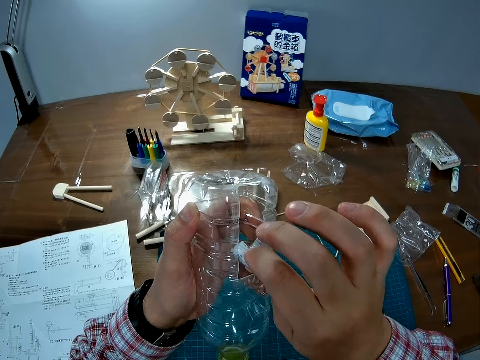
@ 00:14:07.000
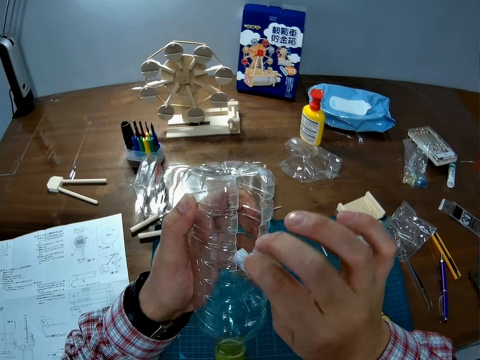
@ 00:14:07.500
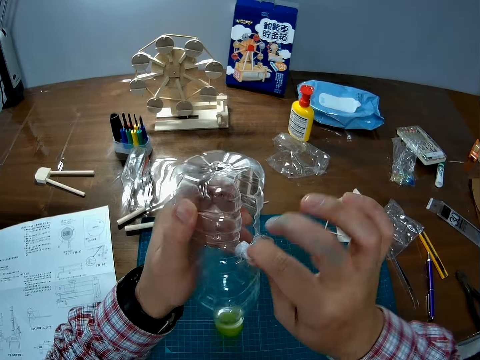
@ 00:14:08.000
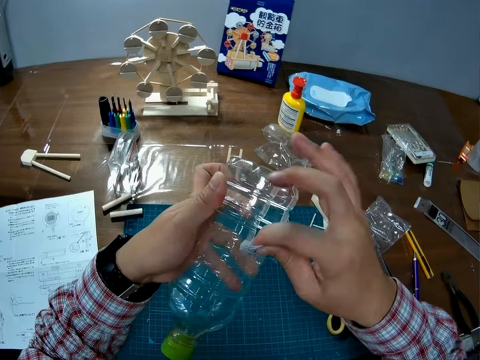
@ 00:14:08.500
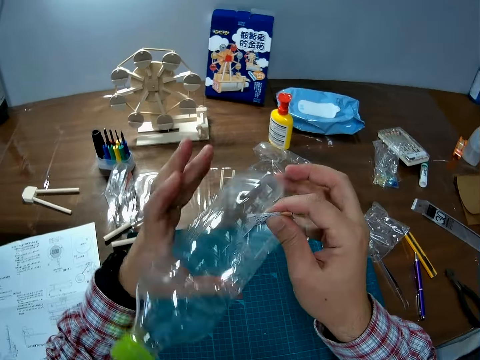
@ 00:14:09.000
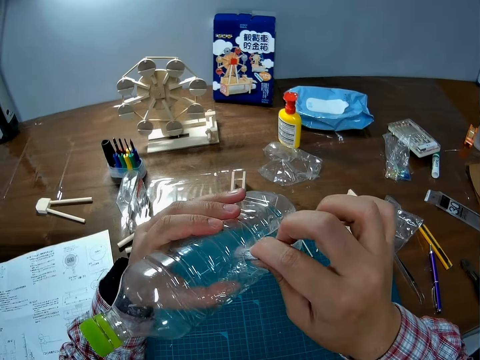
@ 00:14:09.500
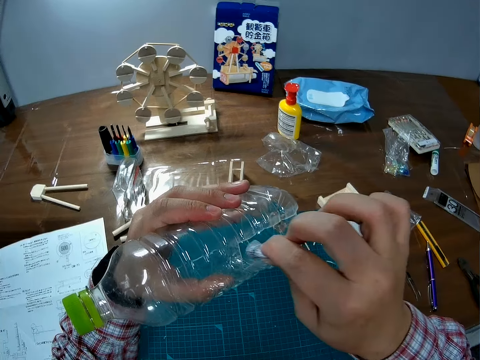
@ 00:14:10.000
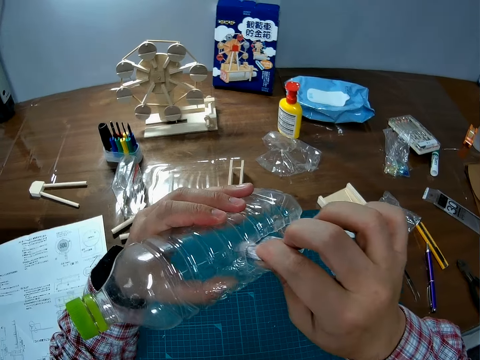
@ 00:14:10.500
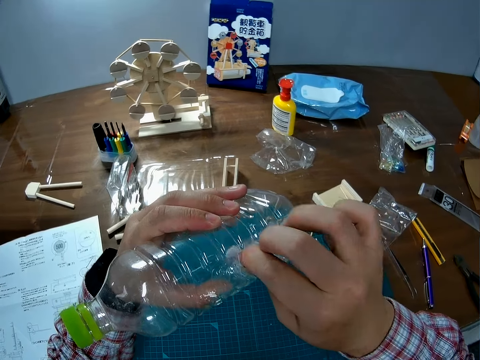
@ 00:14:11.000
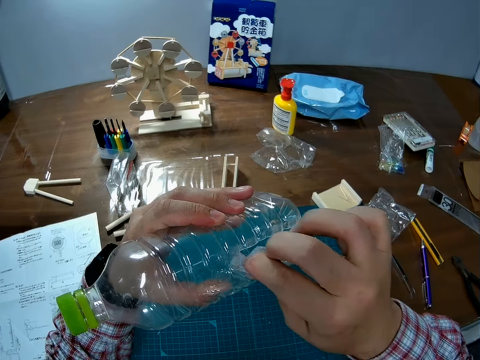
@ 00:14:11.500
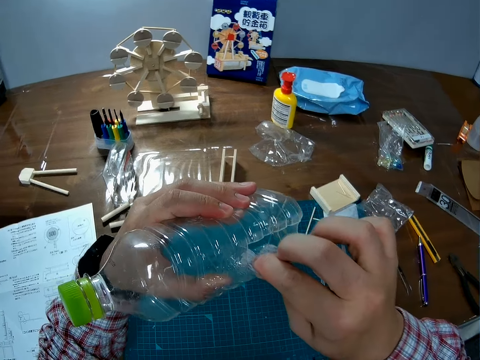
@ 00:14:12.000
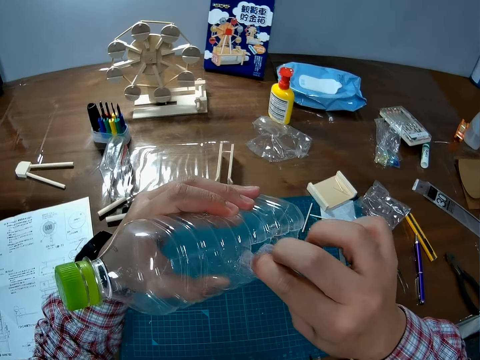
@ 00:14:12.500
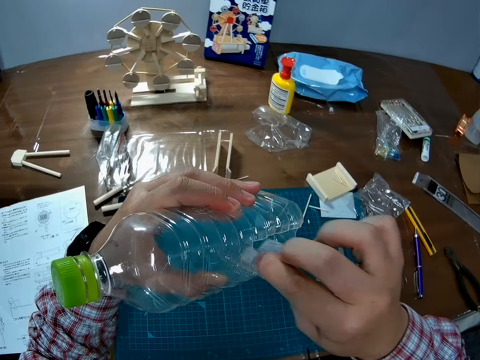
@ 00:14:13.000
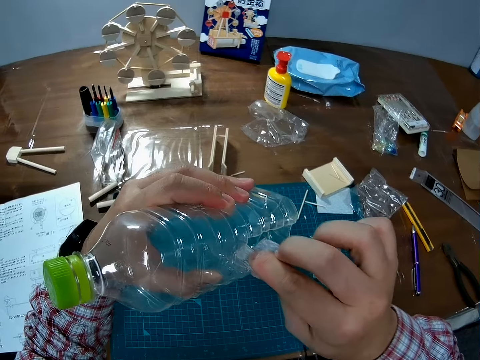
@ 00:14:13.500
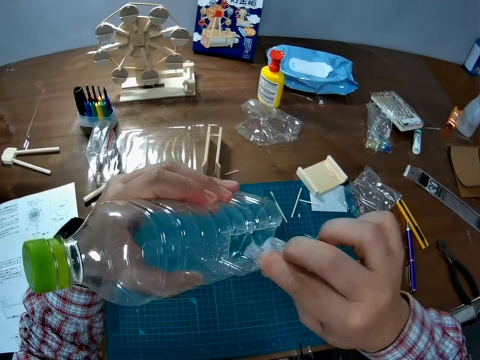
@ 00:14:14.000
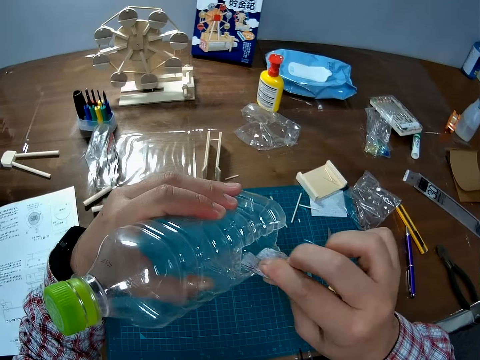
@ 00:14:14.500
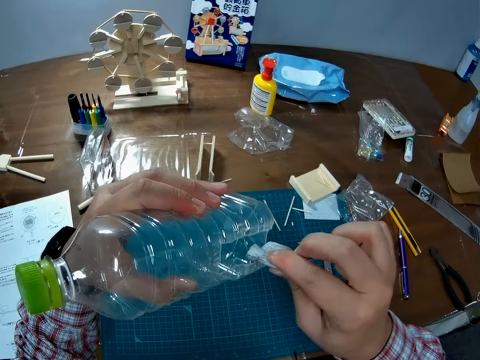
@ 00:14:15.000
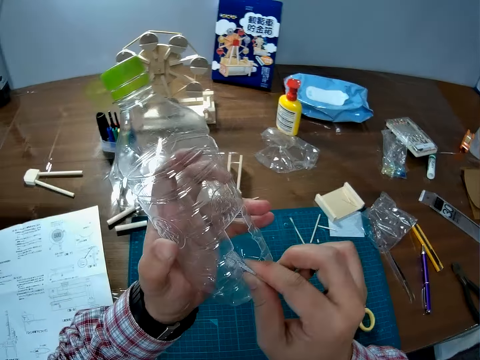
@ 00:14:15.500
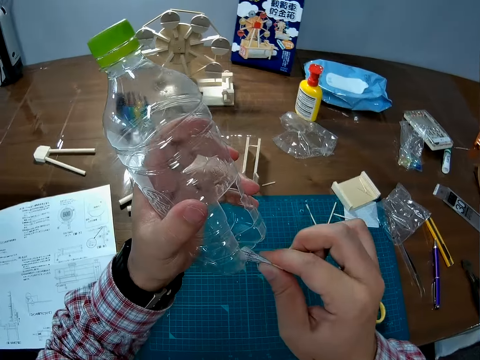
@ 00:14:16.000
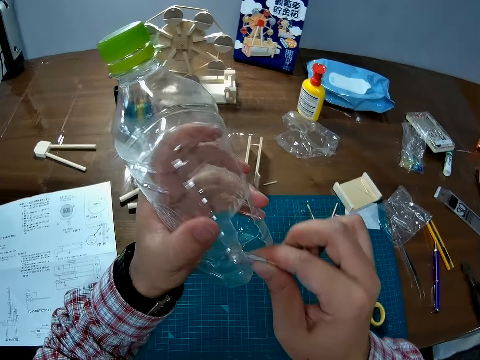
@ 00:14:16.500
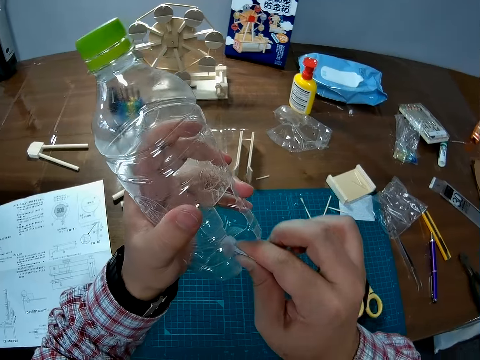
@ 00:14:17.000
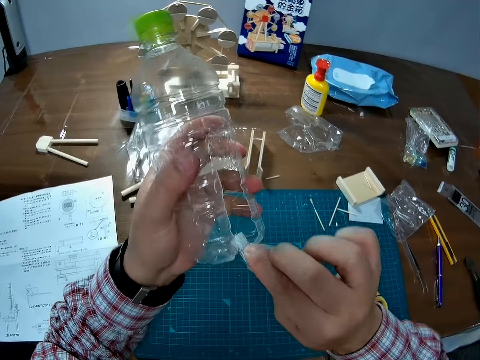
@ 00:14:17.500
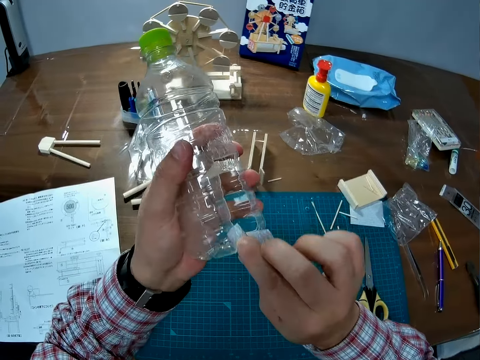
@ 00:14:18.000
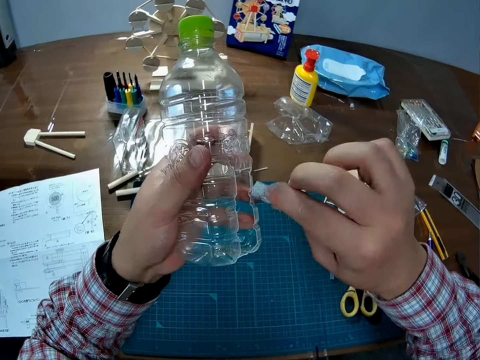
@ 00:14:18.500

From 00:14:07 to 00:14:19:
The camera wearer turns the bottle. They rub the paper on the bottle.

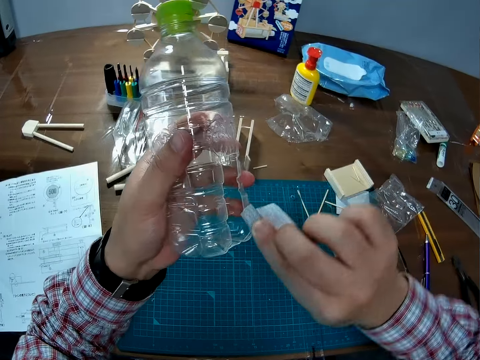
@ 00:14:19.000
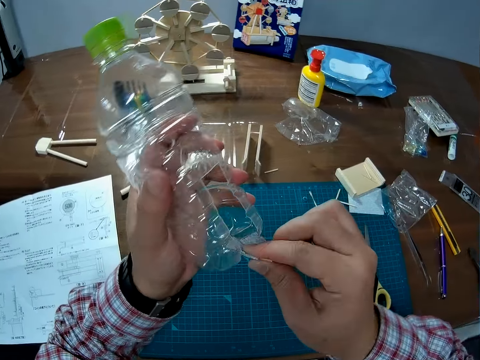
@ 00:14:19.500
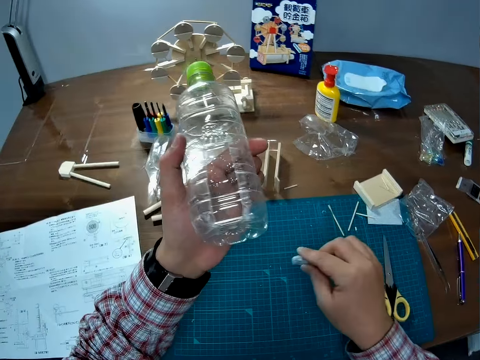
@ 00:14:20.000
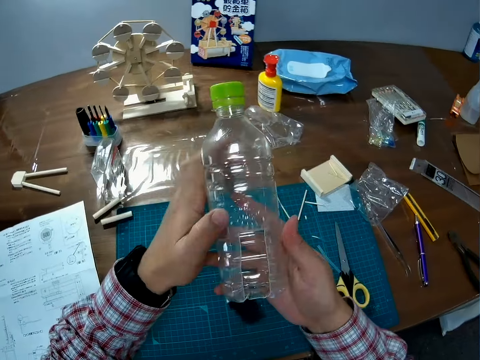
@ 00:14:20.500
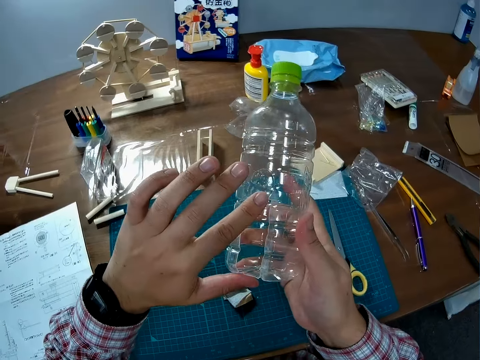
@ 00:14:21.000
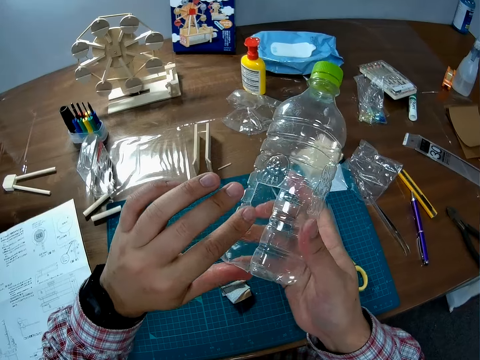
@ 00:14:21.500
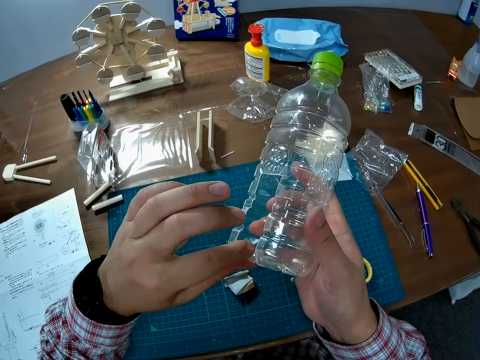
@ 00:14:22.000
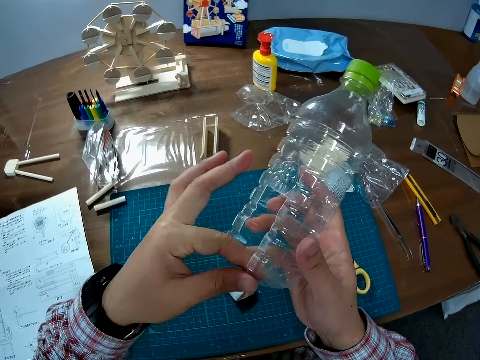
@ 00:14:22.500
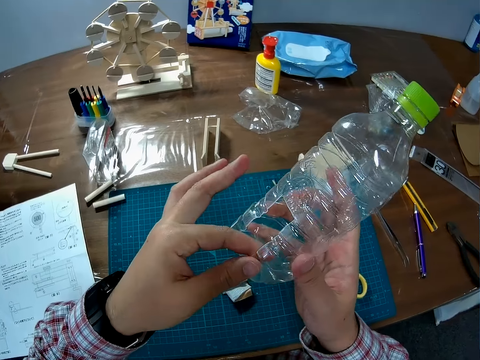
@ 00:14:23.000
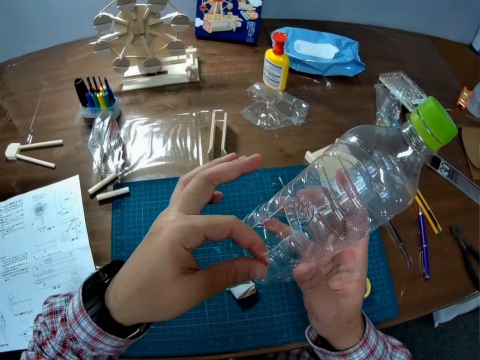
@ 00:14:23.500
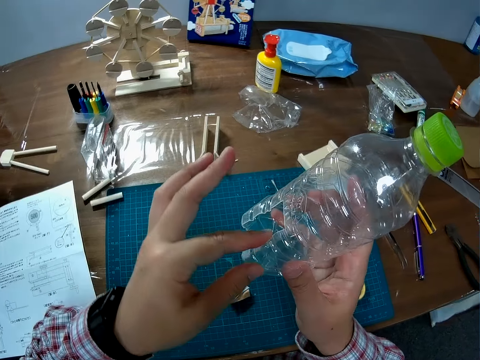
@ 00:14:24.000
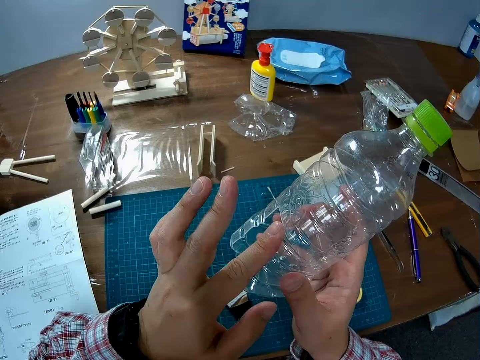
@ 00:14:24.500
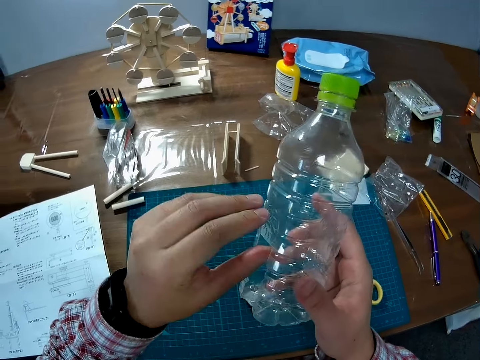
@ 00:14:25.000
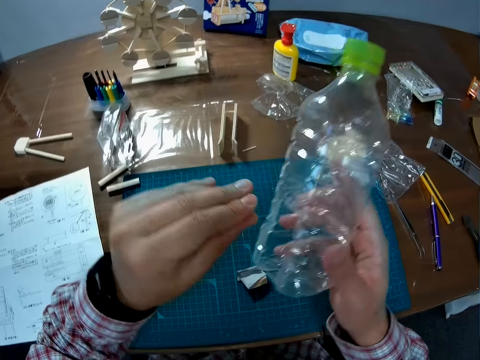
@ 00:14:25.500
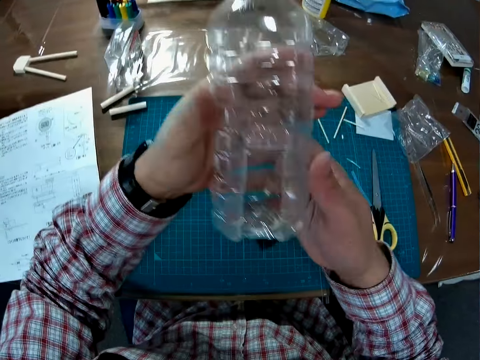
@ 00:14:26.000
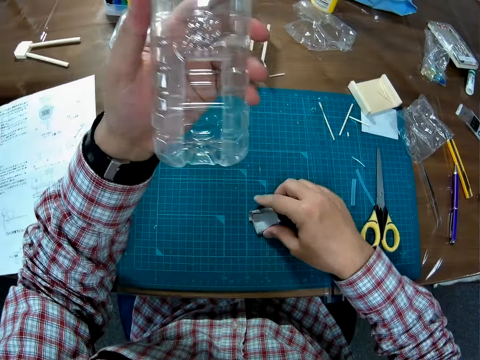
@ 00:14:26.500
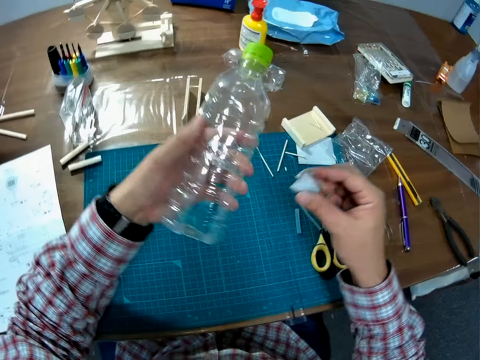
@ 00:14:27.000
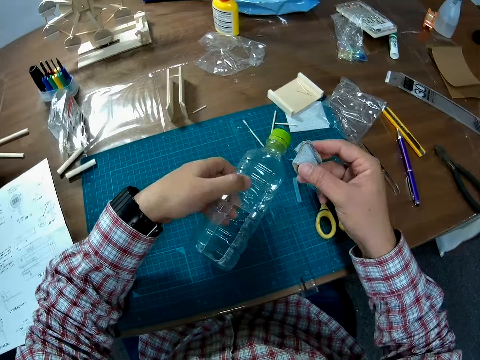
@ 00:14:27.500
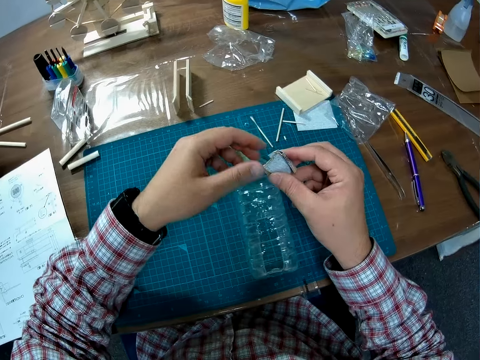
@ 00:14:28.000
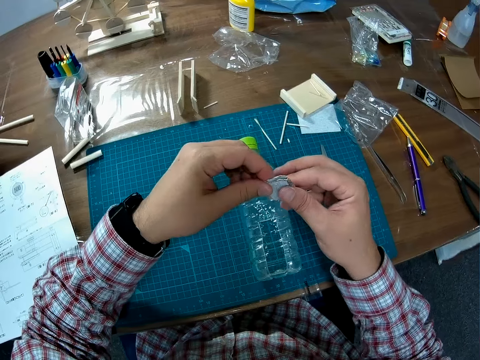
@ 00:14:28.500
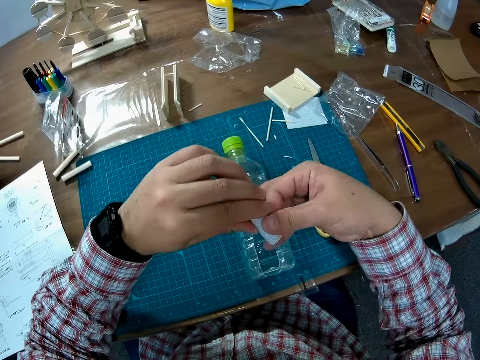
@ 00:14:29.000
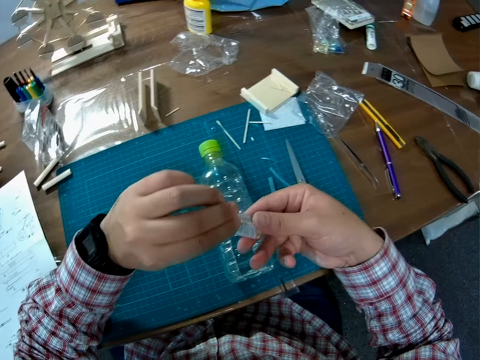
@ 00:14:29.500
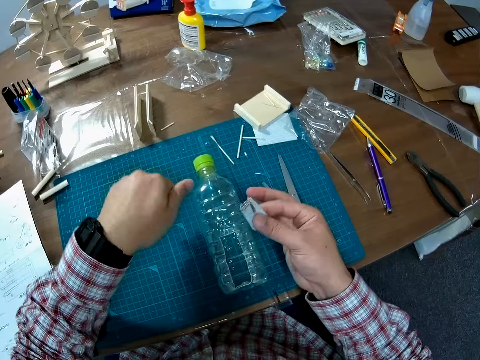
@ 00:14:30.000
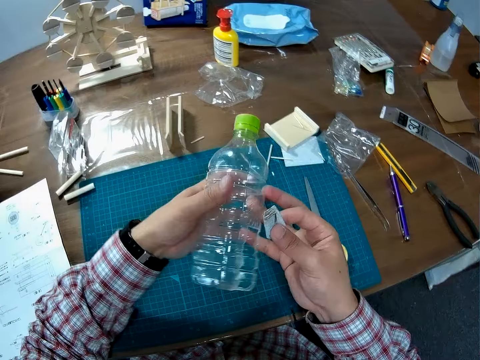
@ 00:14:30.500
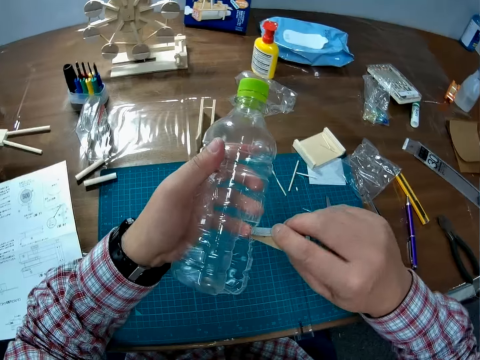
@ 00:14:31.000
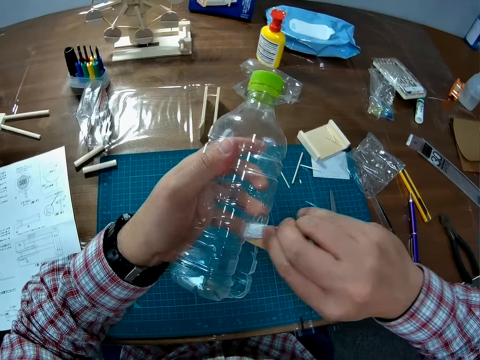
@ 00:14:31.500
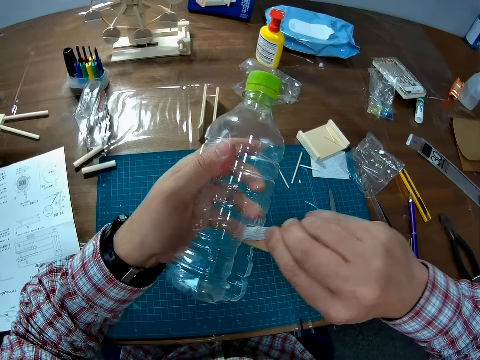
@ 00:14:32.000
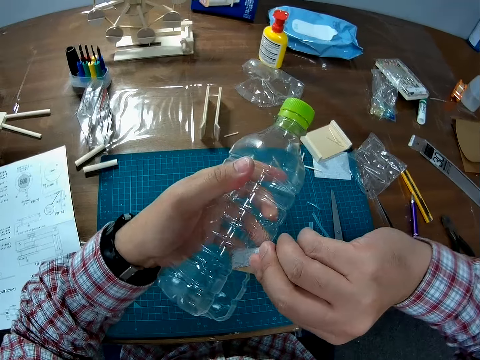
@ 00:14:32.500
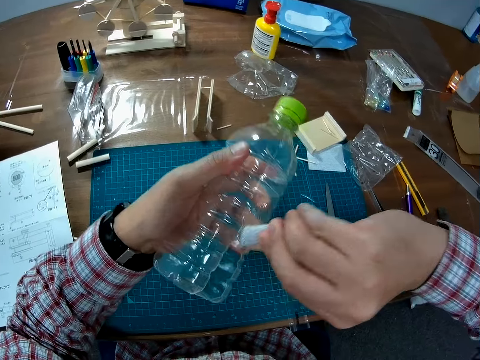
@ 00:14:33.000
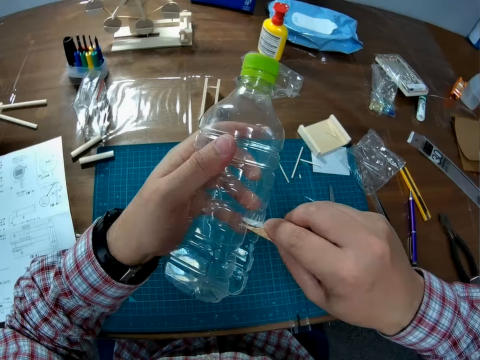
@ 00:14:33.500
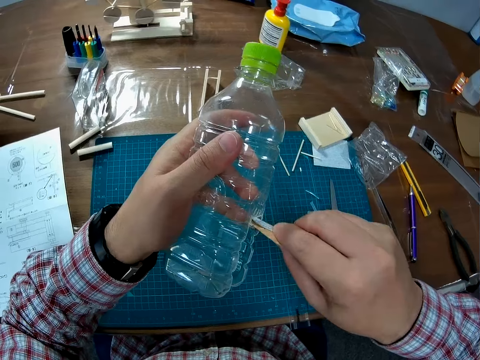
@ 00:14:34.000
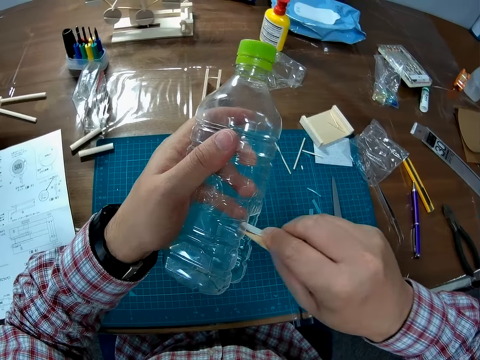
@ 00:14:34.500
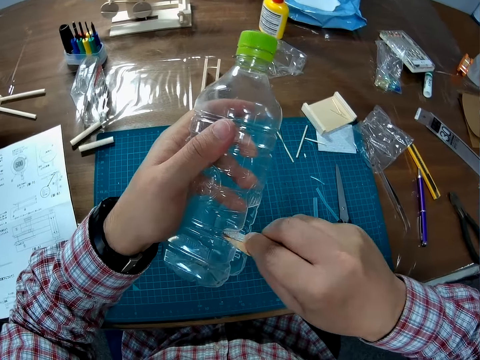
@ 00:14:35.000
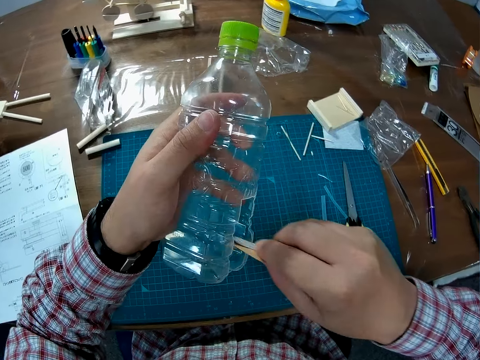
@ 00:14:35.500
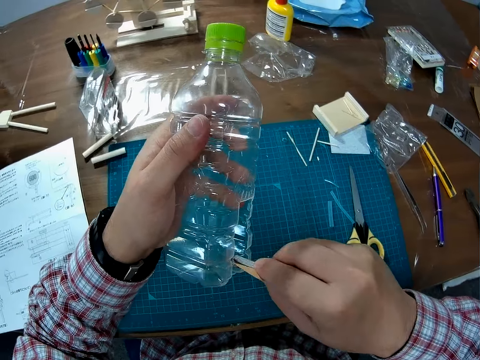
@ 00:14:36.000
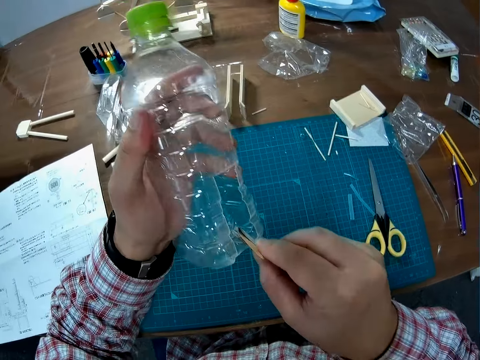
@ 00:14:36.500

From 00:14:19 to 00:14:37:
The camera wearer puts the sandpaper on the cutting mat. They pass the plastic bottle to the right hand, check the bottle, and touch the edge of the bottle. They pass the bottle to the left hand. They pick up the sandpaper. They put the bottle on the cutting mat. They fold the sandpaper. They pick up the bottle. They rub the sandpaper on the bottle.
